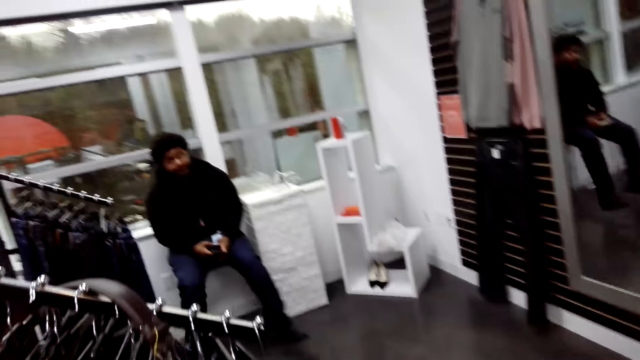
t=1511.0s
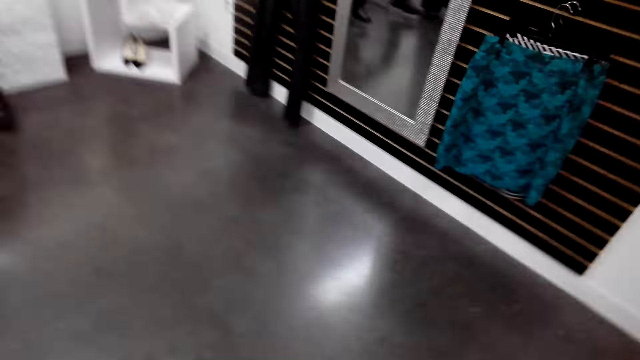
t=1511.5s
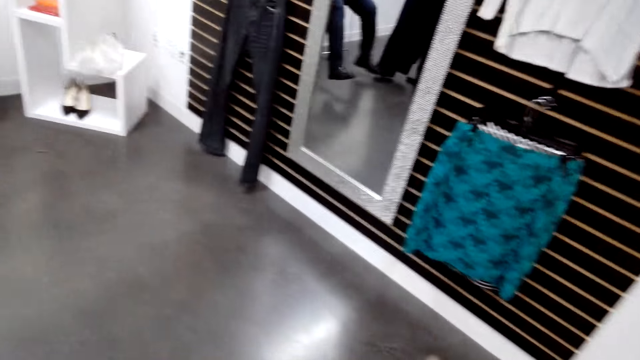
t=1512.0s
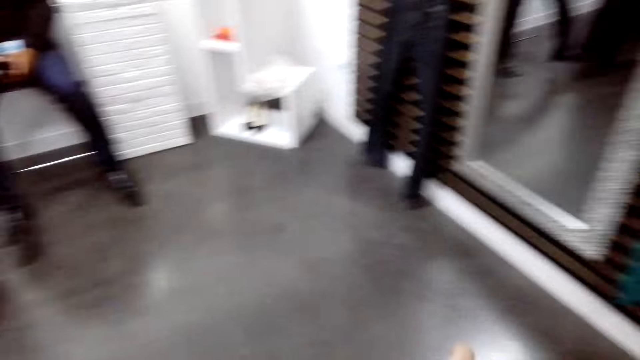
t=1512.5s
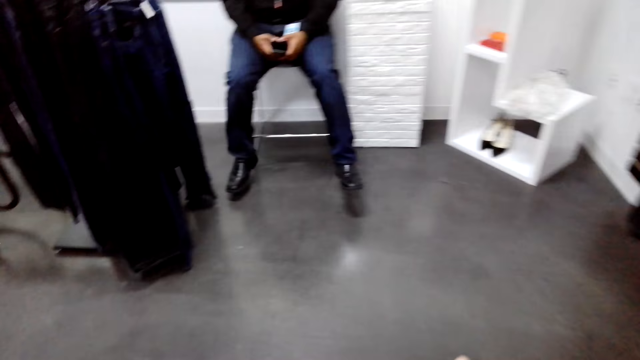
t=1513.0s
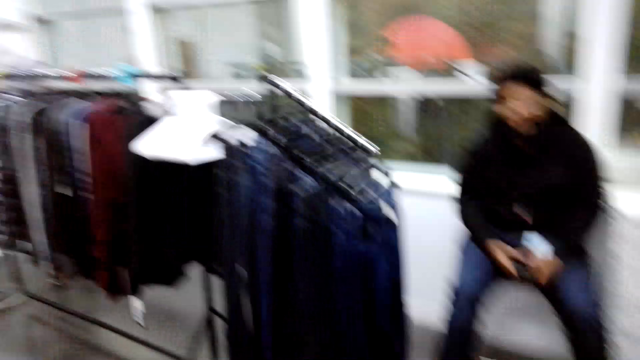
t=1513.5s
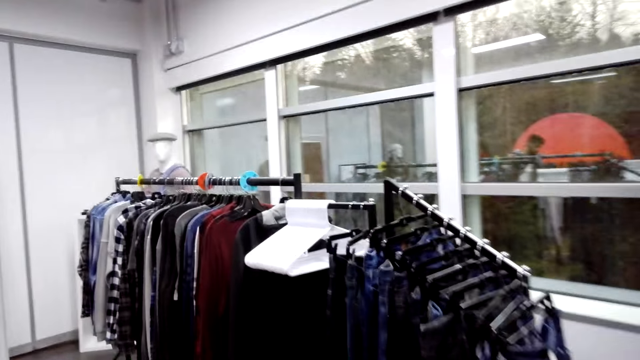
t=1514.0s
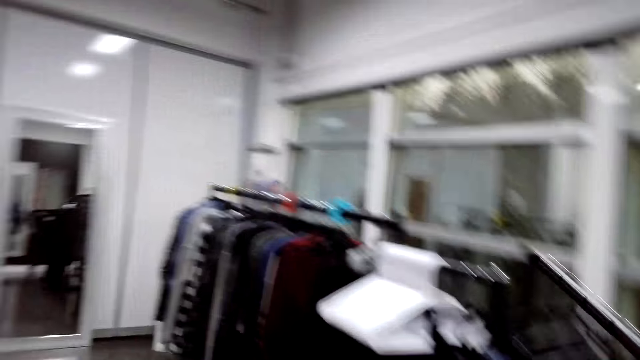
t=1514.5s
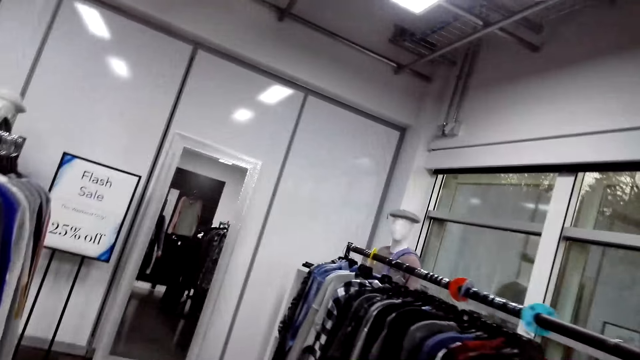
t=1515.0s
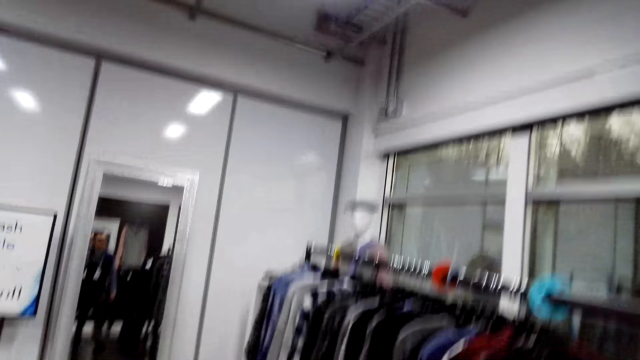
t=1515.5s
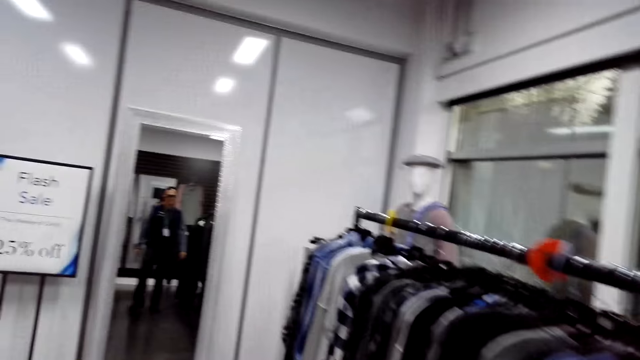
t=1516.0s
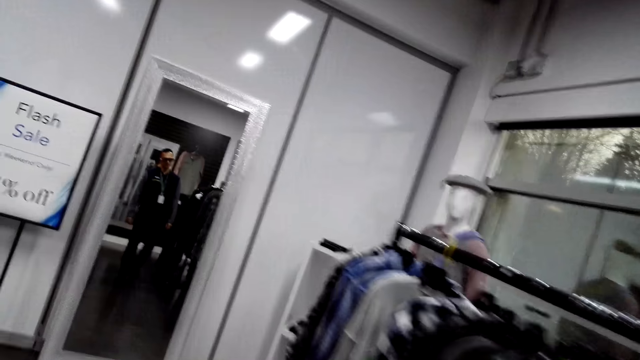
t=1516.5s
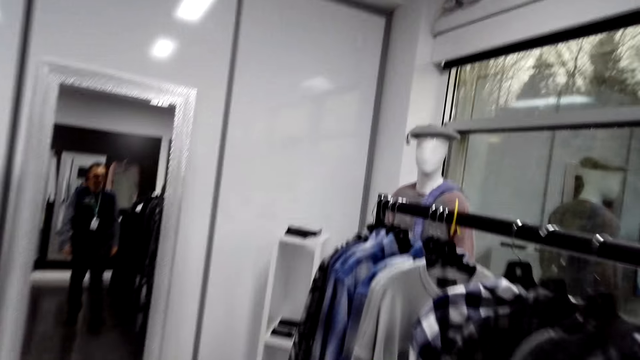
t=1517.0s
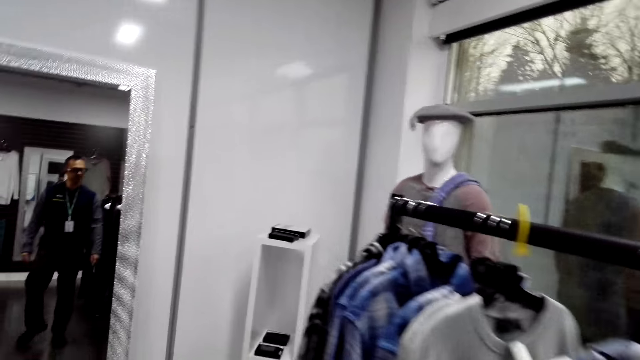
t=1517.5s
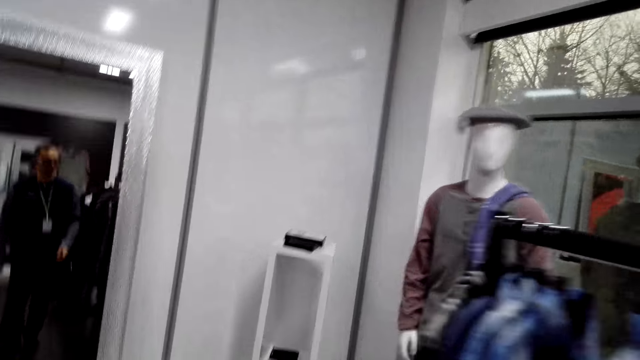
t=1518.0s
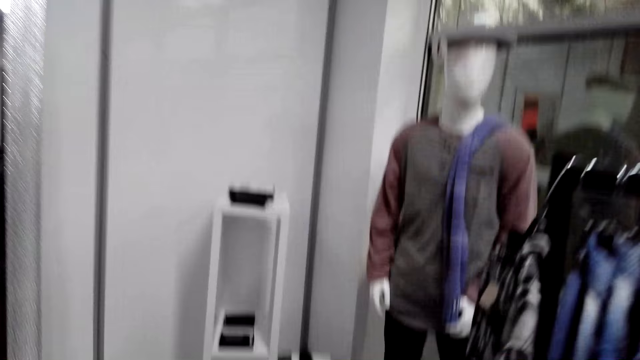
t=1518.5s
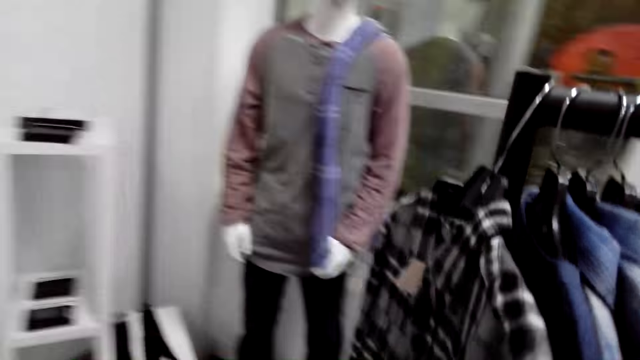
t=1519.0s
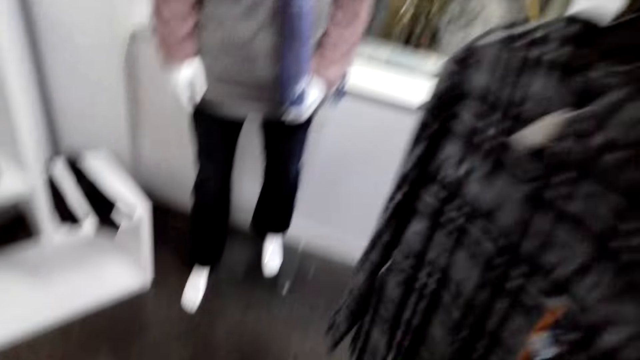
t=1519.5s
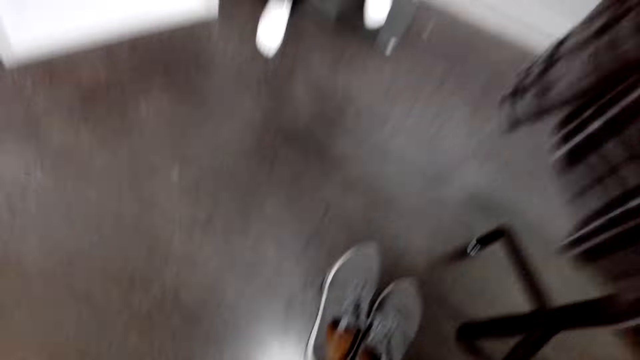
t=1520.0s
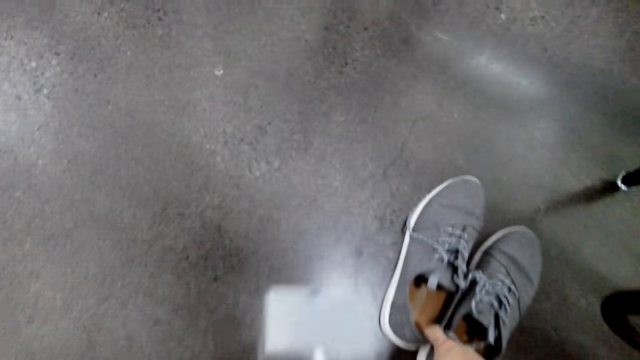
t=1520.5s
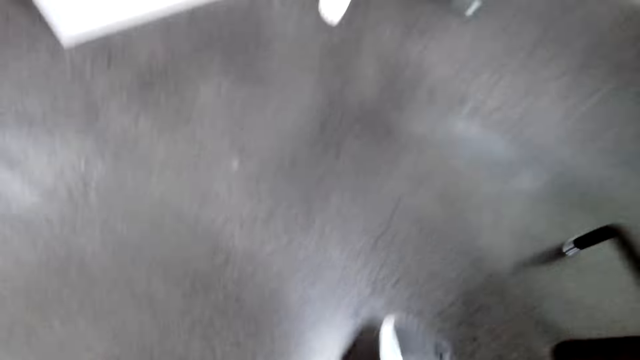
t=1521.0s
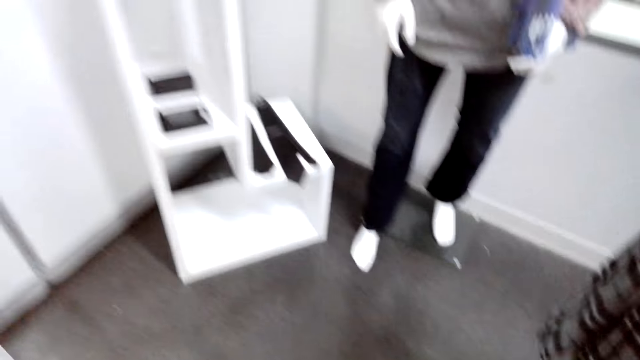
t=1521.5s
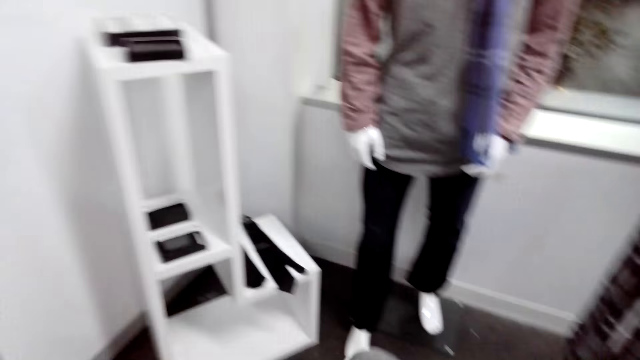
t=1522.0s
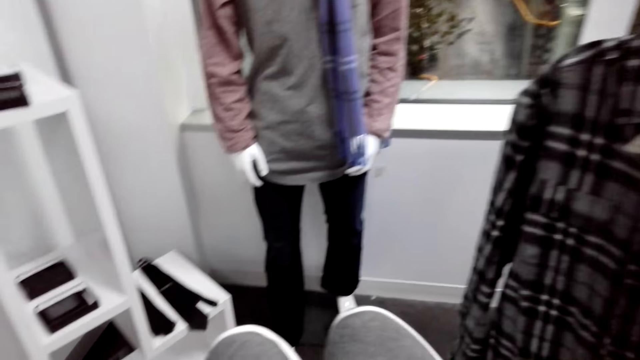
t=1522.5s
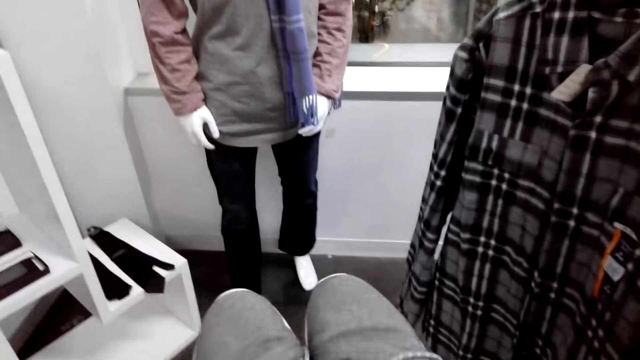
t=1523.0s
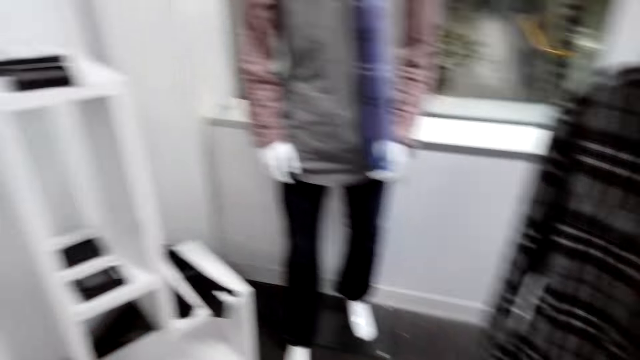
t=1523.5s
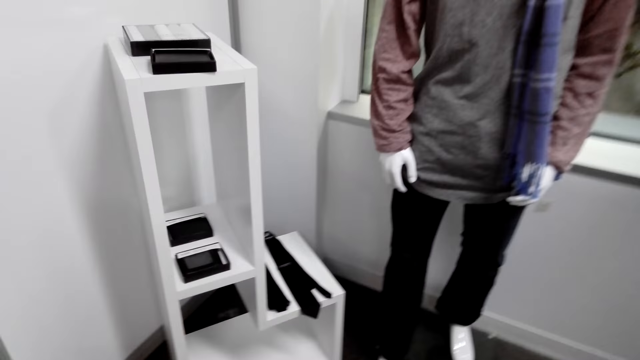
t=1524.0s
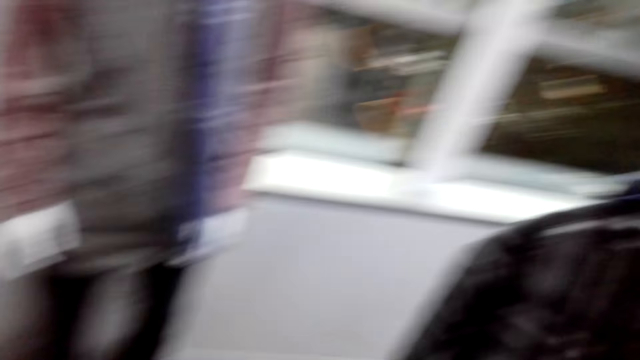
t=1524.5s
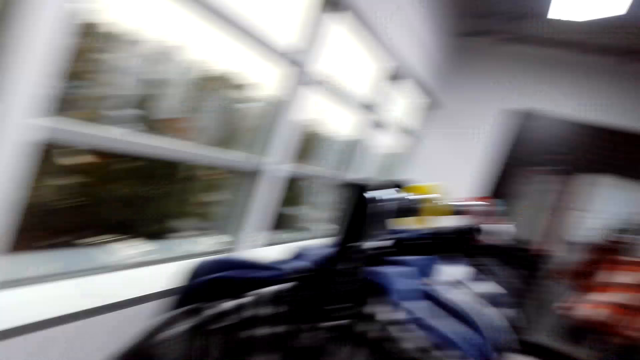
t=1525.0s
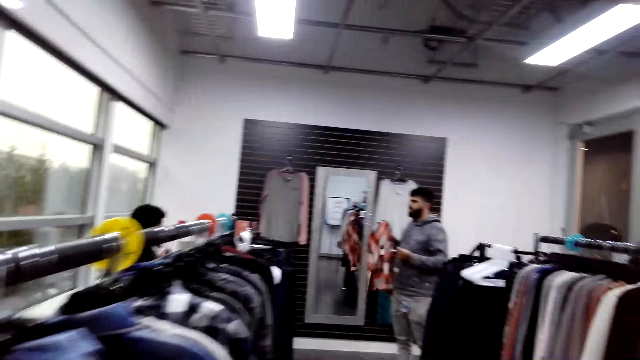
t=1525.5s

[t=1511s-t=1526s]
The camera wearer picks the shoes on the floor.

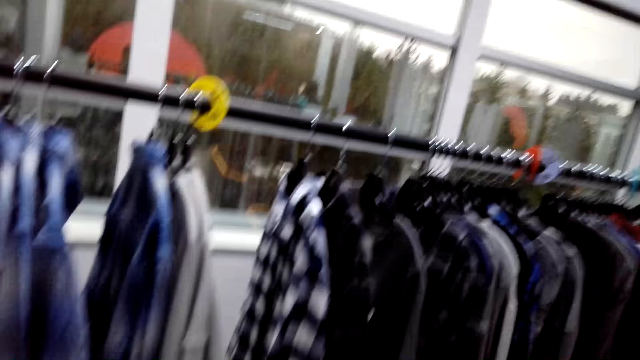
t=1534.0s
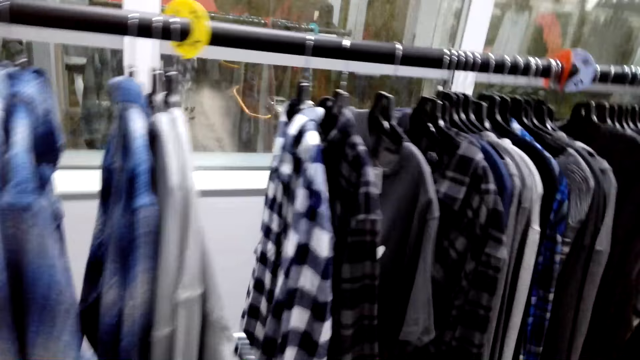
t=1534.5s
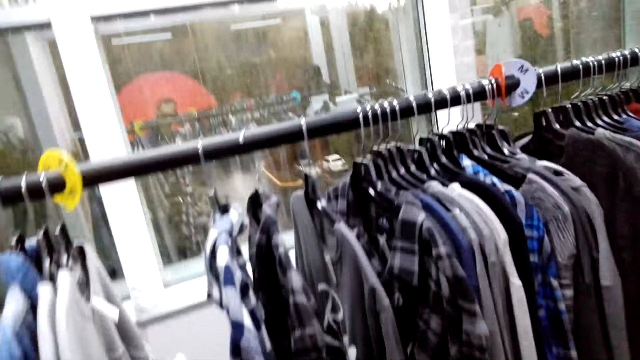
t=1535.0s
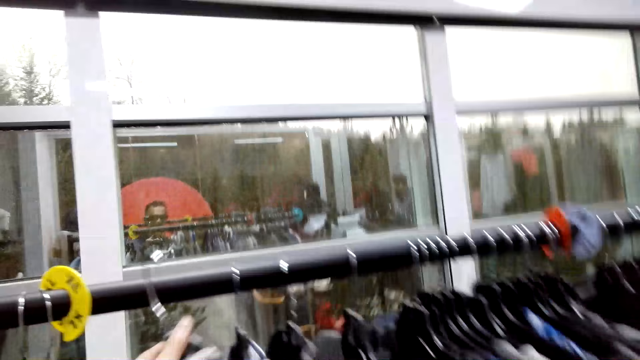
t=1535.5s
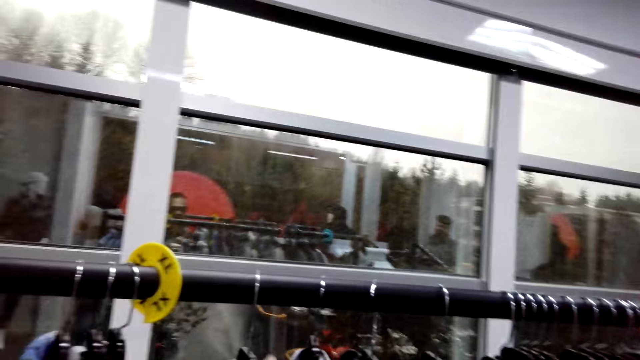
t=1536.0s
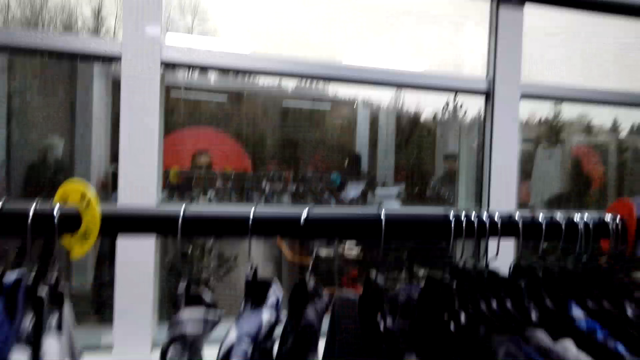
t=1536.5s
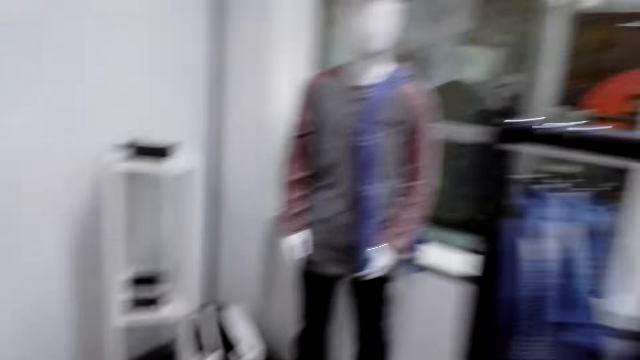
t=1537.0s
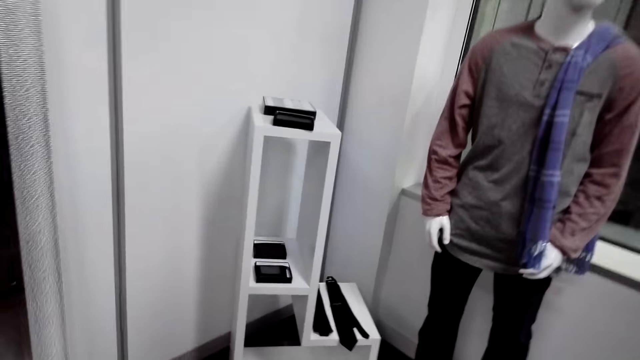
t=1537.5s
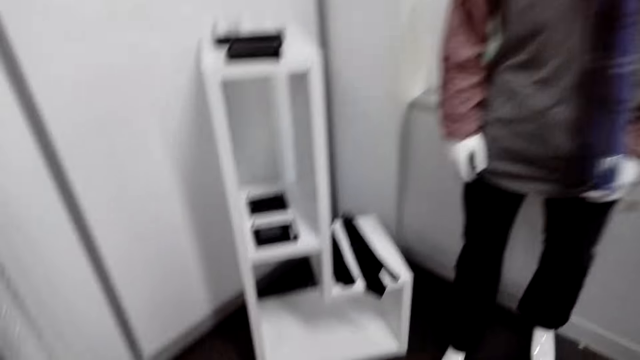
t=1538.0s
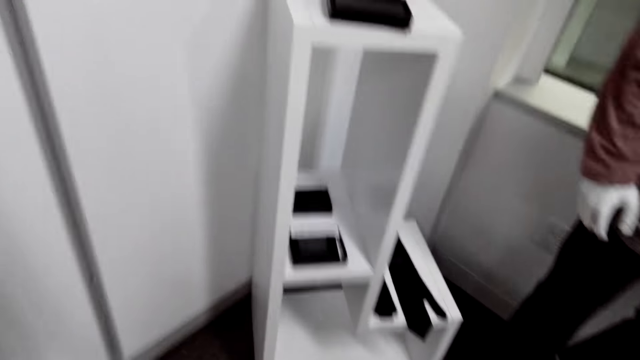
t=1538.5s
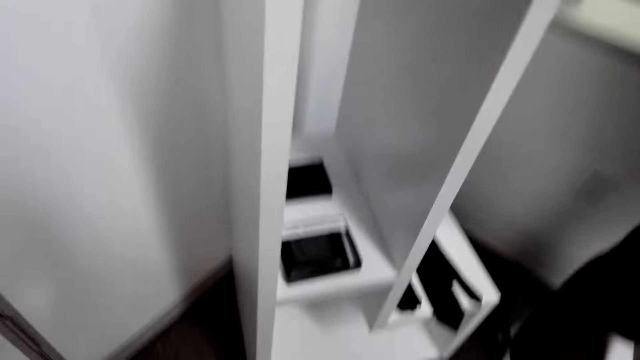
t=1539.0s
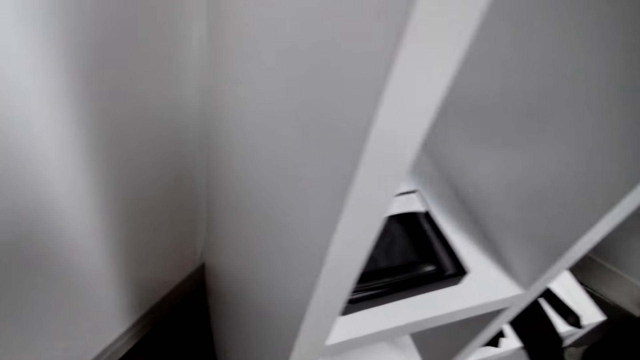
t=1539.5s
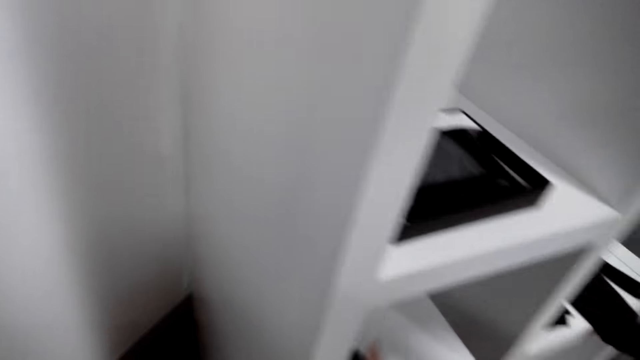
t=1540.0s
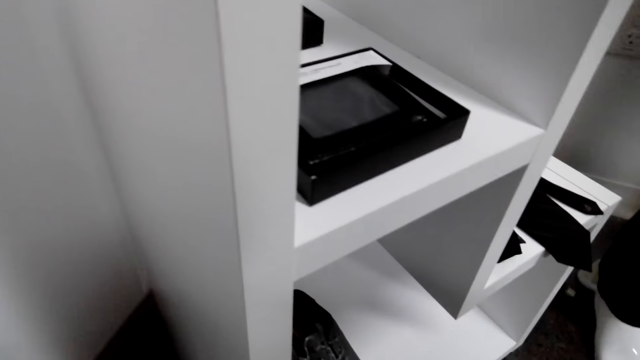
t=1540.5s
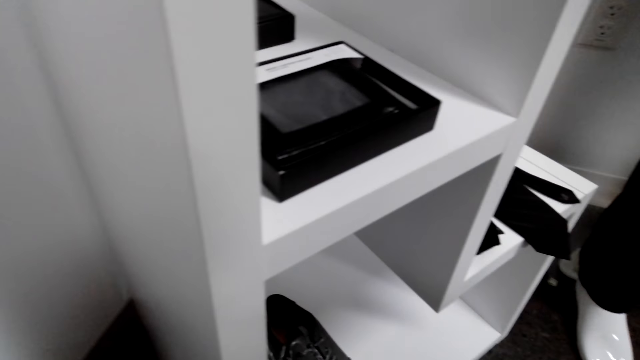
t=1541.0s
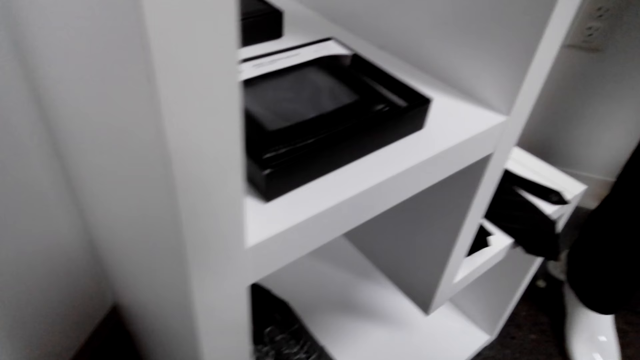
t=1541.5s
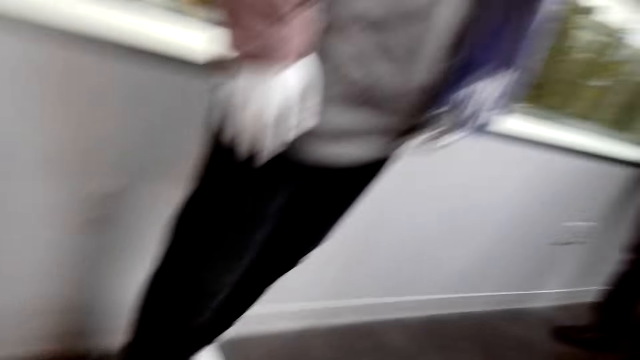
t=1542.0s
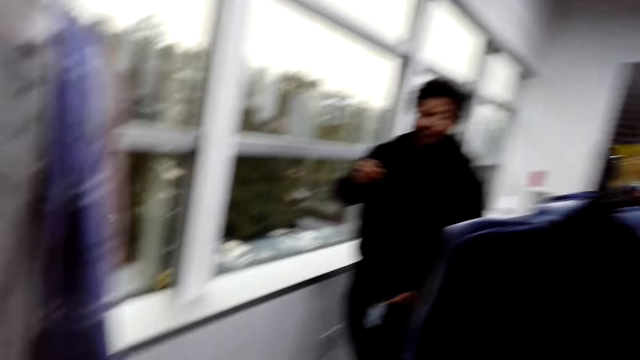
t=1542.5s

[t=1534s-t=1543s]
The camera wearer arranges shirts on the rod. They place the shoes on the stand.
